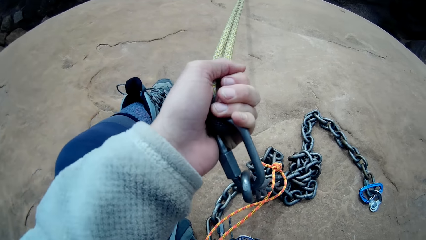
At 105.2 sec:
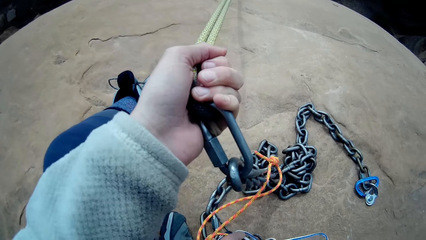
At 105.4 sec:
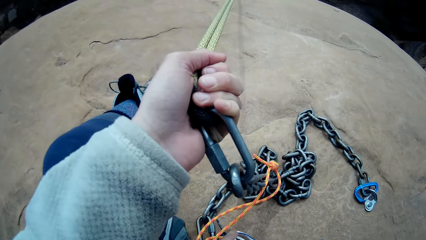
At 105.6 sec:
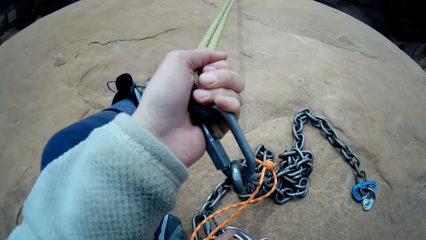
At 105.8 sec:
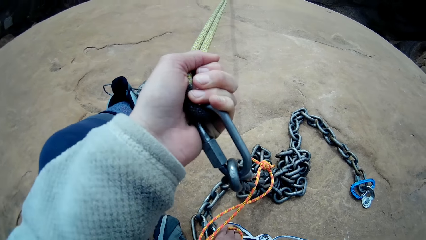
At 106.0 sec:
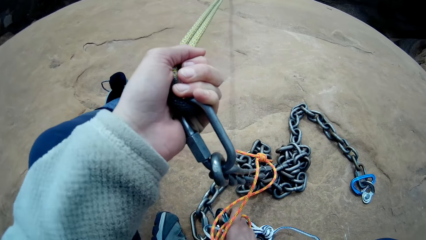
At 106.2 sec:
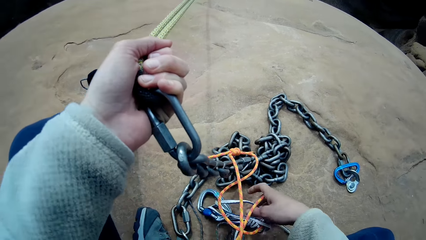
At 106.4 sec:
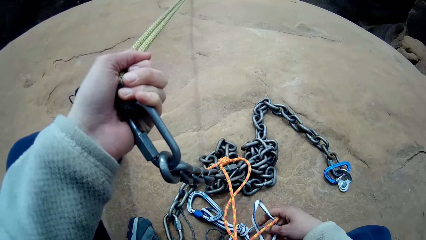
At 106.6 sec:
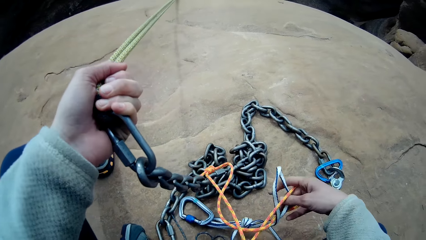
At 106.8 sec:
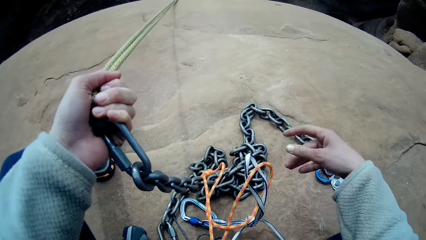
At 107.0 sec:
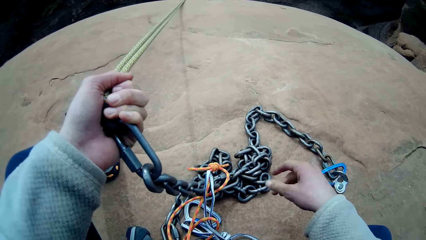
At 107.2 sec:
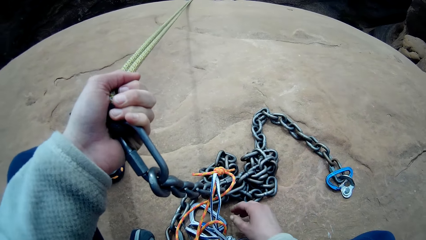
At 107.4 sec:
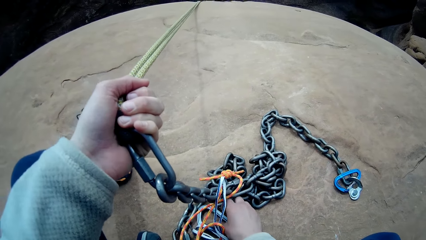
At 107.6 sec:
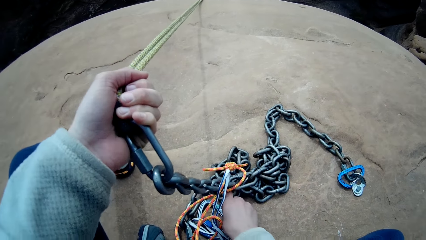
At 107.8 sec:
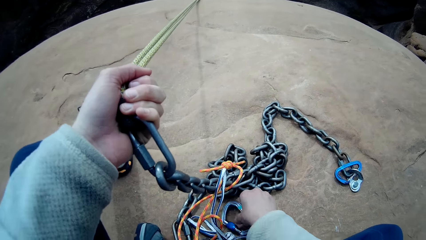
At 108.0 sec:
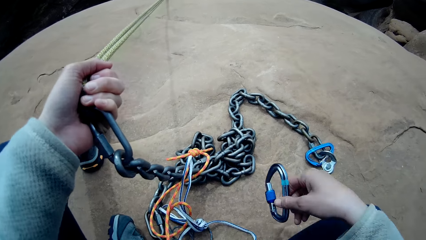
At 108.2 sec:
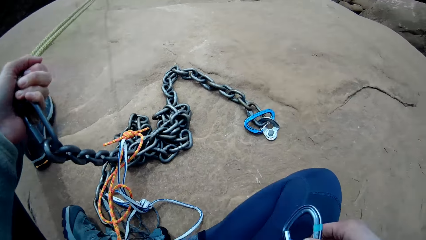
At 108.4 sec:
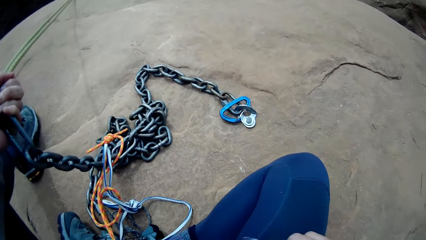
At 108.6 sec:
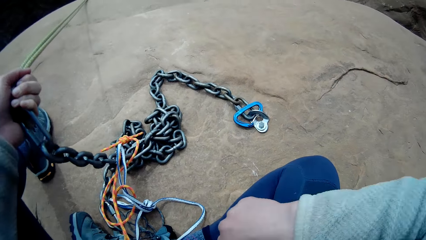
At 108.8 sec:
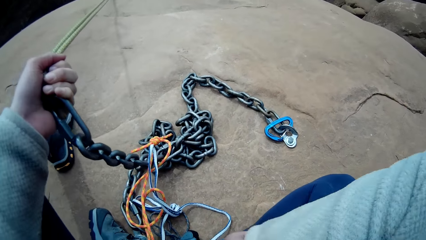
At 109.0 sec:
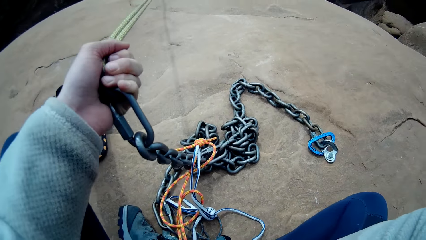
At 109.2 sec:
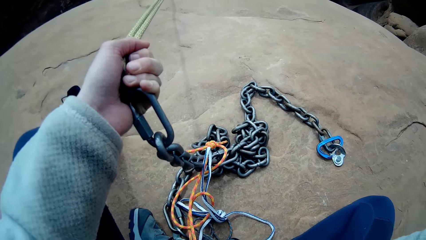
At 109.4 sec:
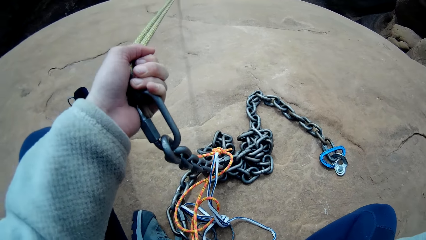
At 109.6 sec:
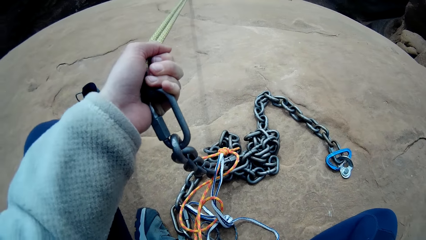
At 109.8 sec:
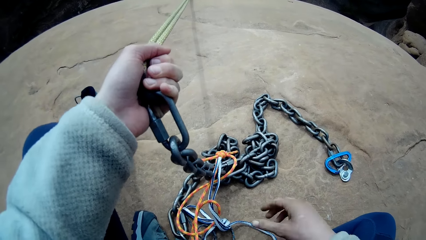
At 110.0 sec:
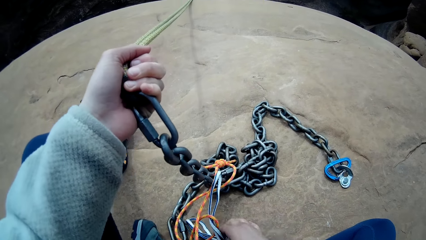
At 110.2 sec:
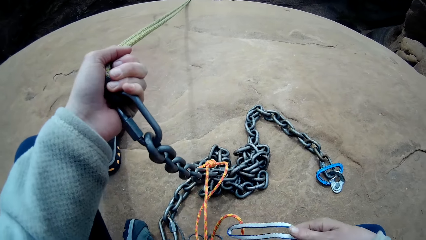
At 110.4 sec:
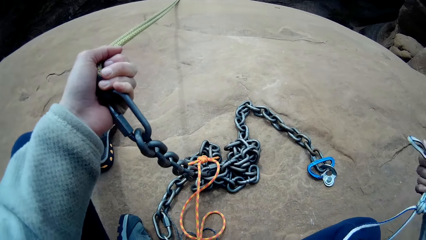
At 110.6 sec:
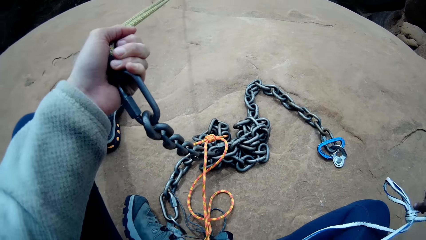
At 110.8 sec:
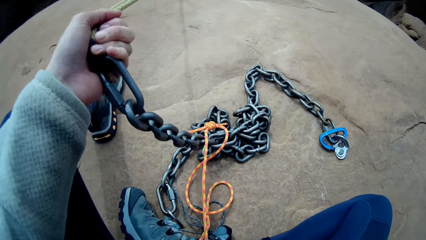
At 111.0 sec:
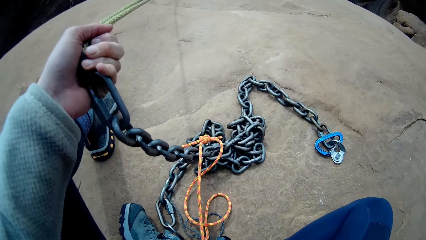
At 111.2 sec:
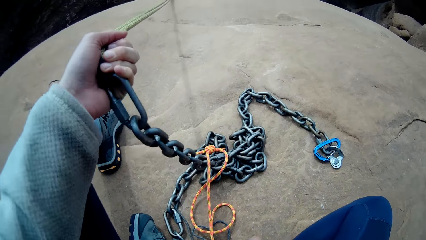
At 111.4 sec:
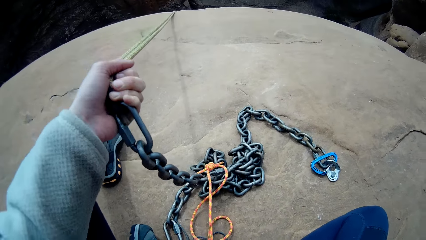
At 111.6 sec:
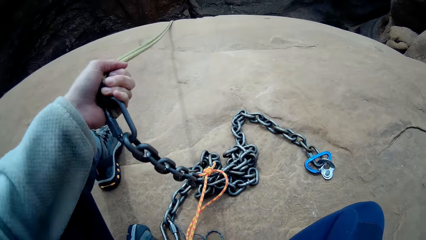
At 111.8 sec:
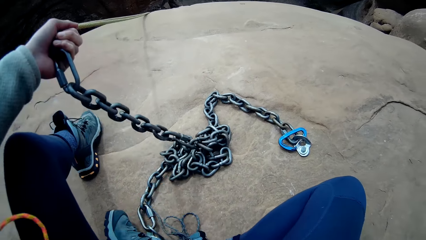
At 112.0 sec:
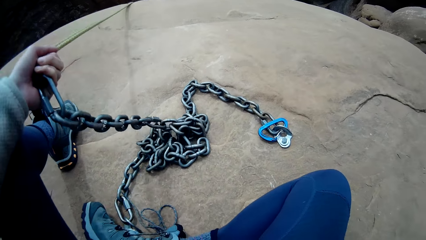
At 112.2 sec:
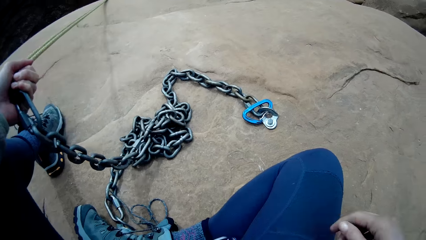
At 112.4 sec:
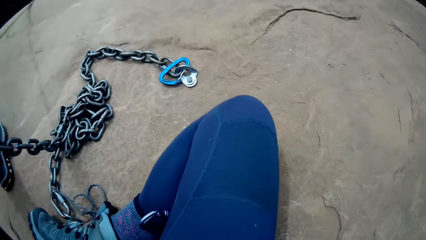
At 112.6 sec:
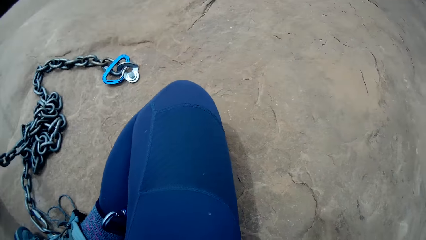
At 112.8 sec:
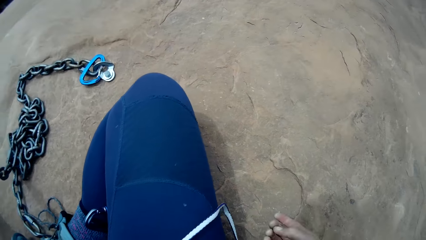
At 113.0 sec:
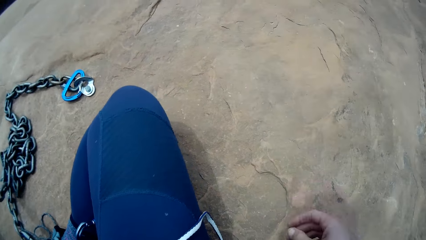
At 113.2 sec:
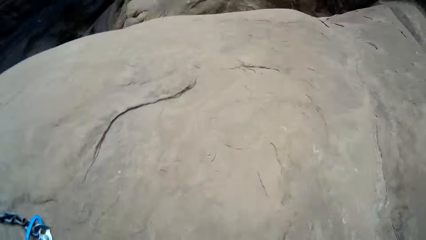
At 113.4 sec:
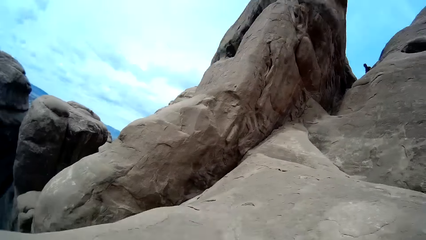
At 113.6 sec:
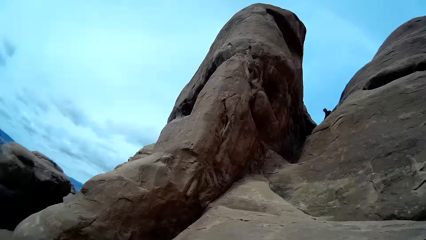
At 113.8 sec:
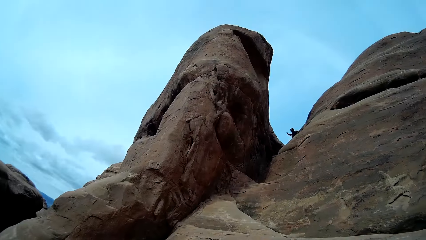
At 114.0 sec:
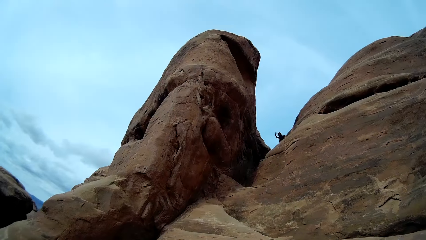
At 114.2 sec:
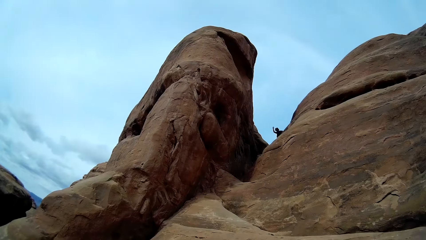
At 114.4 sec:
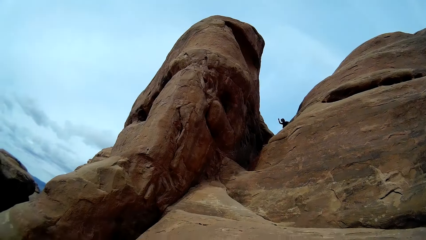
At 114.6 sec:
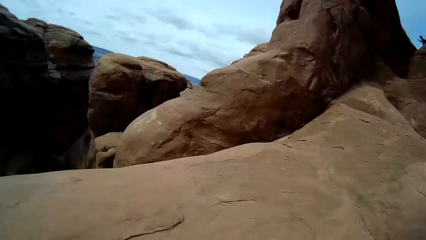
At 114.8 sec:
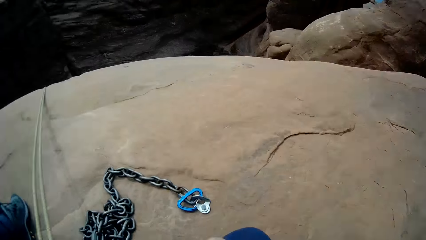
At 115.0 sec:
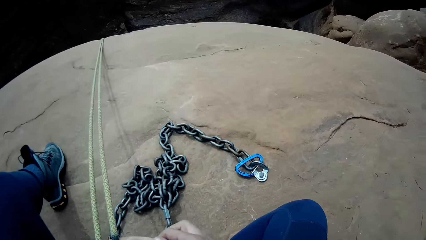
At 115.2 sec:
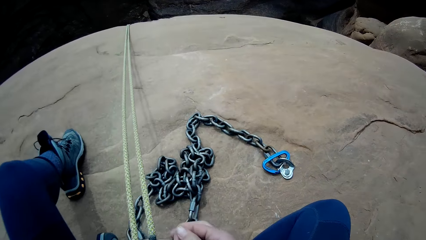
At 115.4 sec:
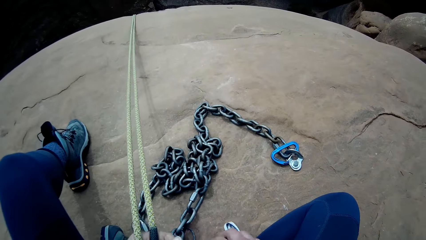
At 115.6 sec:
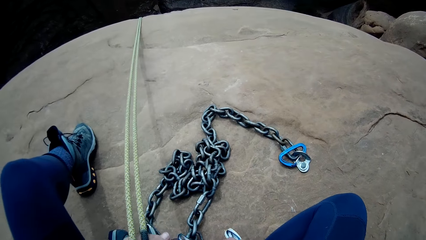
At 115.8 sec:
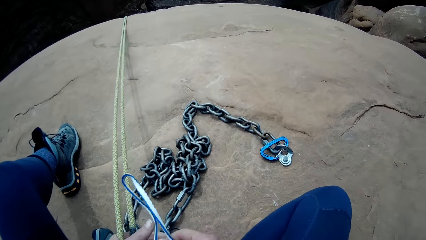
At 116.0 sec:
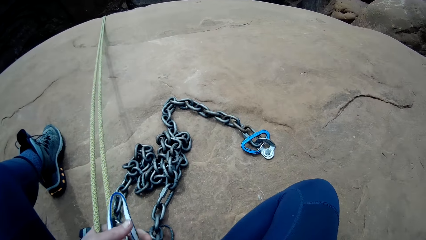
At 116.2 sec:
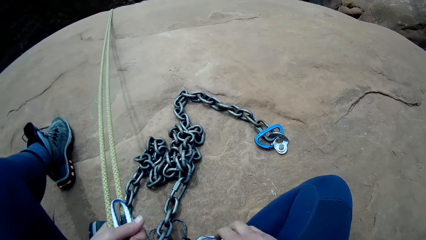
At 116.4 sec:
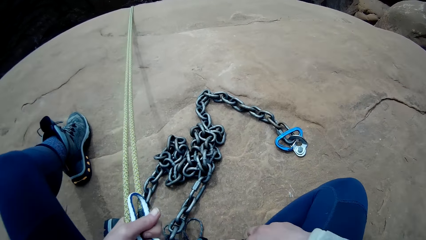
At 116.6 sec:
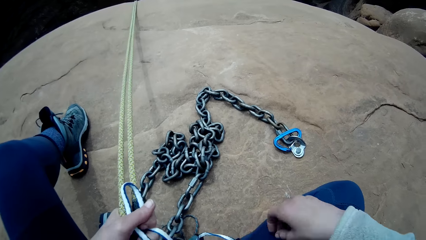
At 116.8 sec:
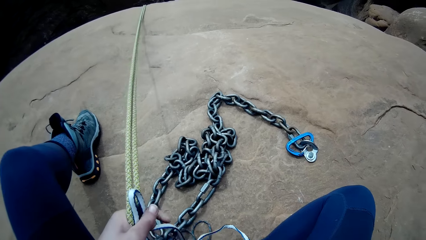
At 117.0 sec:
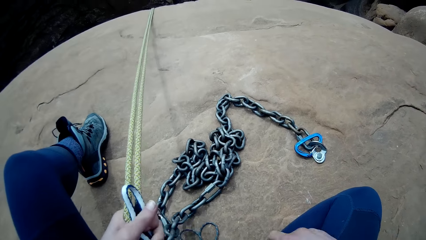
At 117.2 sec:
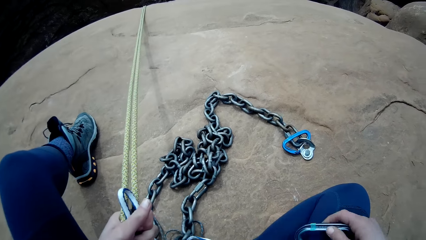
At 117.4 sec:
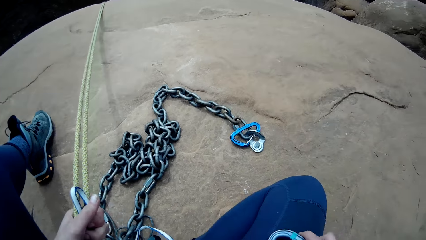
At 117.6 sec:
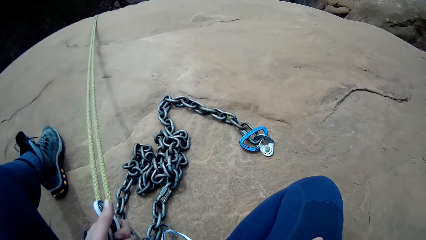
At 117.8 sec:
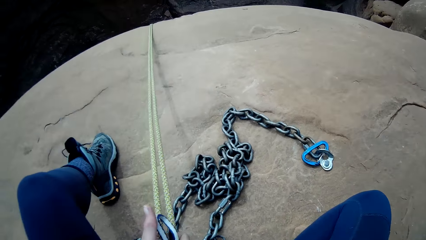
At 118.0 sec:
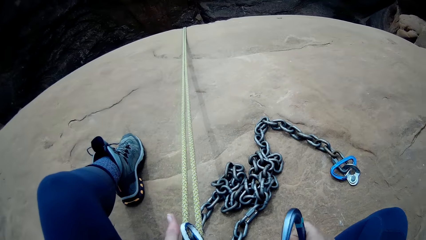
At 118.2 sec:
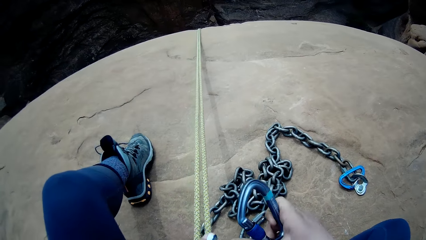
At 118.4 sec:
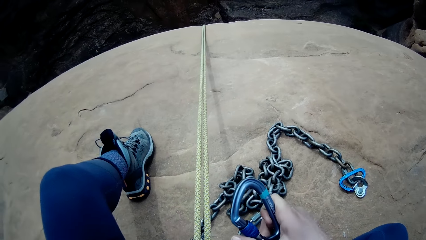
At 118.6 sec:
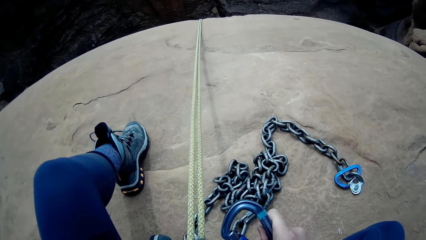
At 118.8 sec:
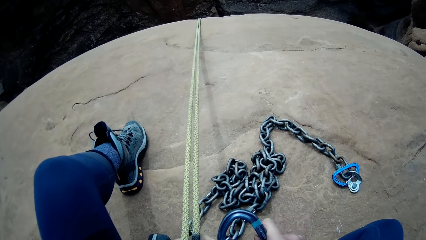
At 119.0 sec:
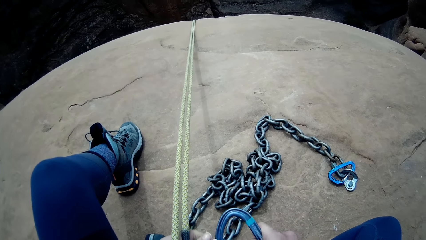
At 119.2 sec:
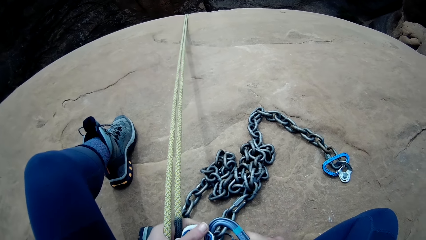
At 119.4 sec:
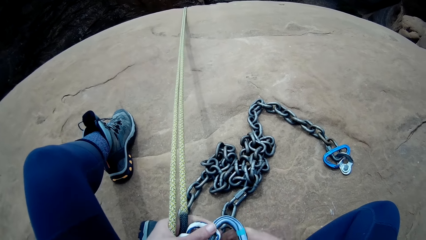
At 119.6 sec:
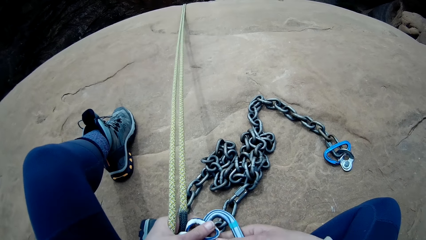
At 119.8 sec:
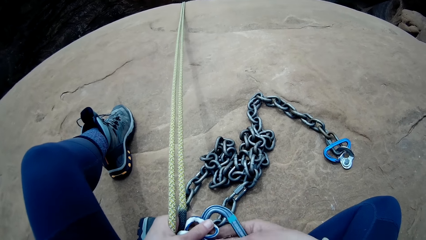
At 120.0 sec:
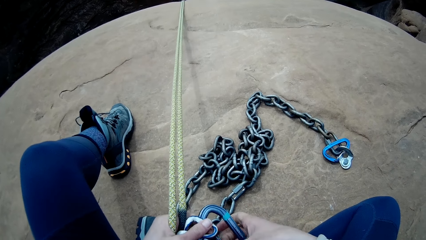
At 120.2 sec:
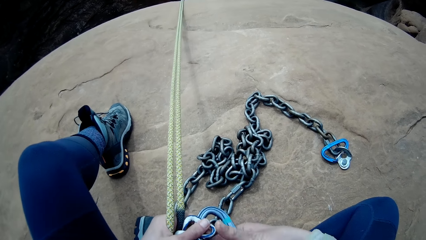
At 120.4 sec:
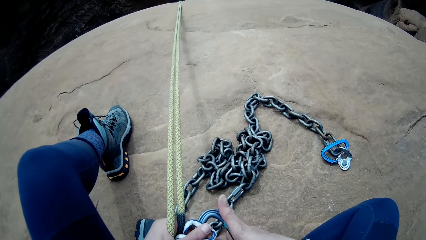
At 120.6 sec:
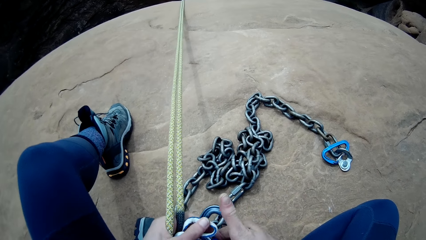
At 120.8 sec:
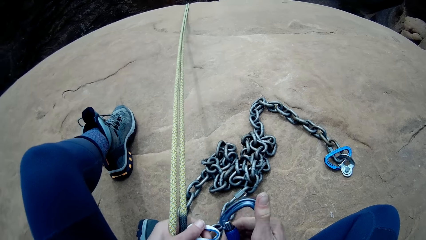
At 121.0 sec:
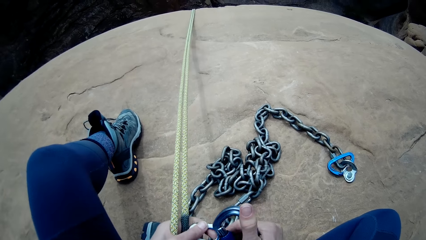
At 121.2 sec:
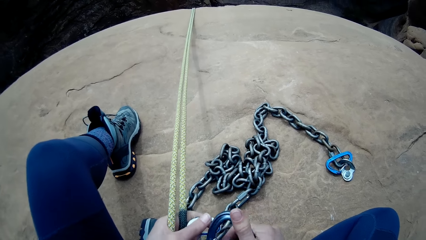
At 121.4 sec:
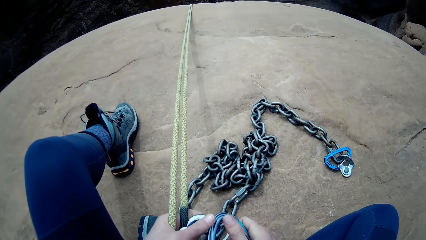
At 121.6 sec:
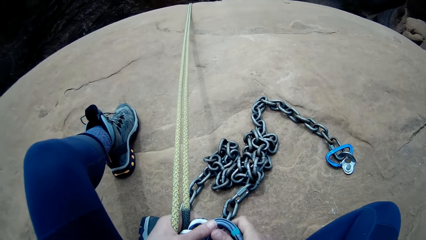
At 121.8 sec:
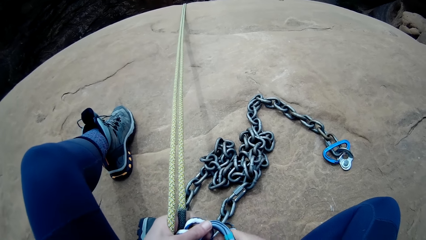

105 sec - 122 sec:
The camera wearer looks around the mountains. They adjust the thread. They attach the thread to the chain with a snap hook.
